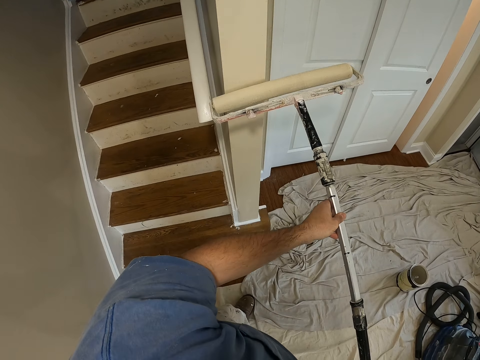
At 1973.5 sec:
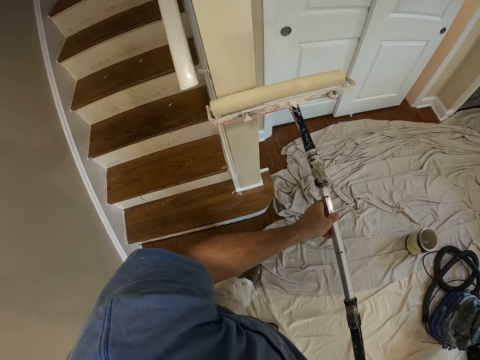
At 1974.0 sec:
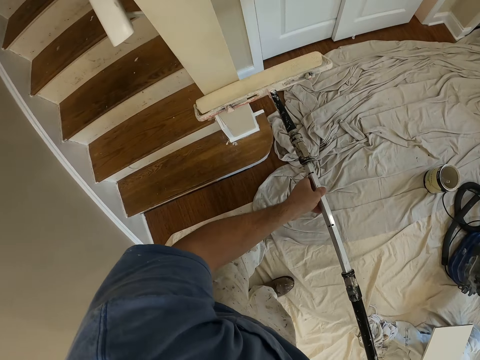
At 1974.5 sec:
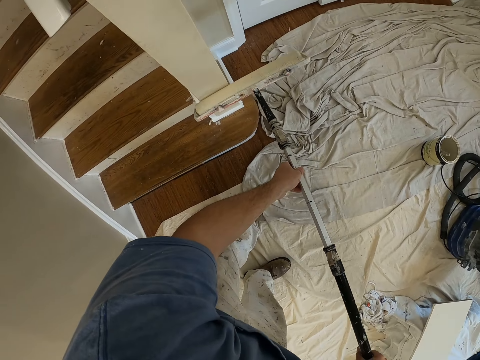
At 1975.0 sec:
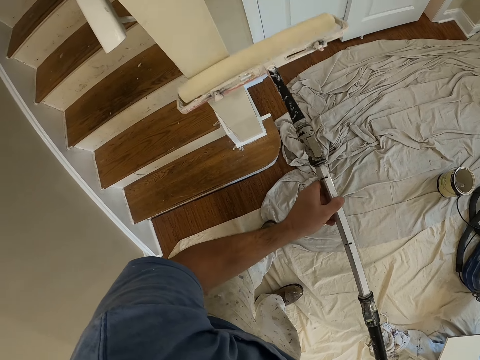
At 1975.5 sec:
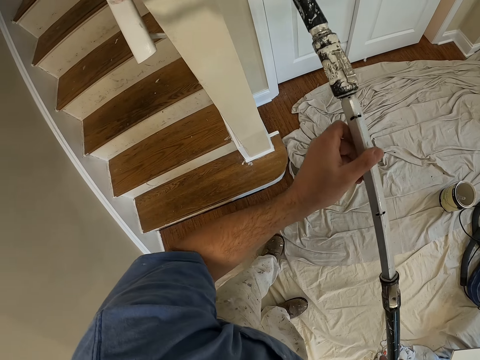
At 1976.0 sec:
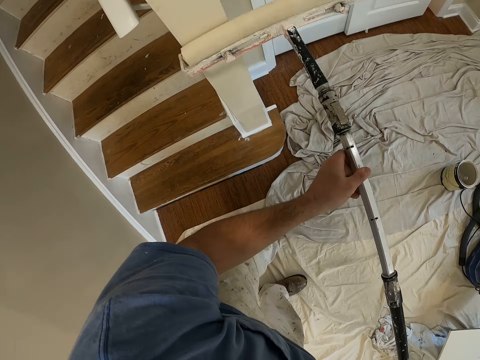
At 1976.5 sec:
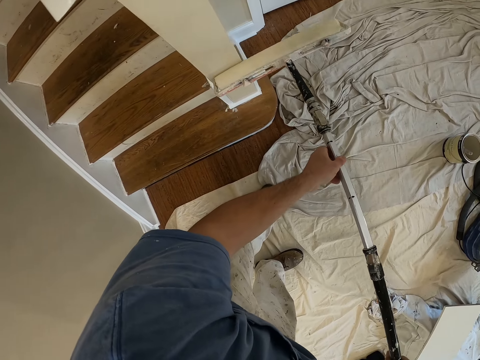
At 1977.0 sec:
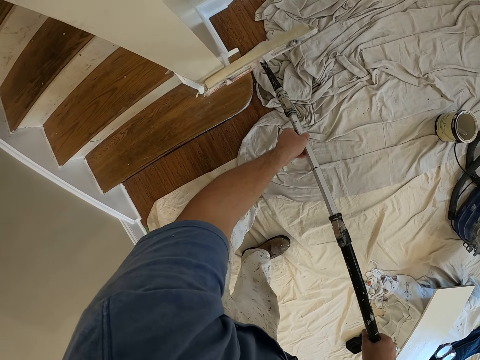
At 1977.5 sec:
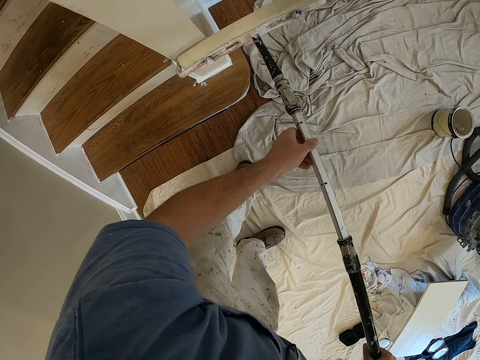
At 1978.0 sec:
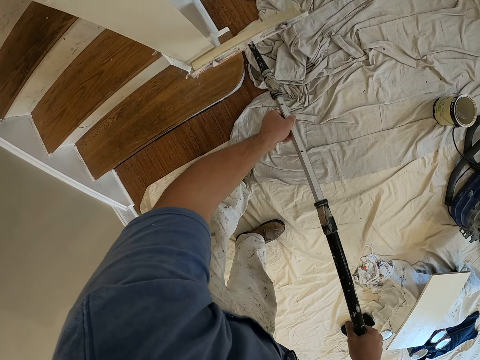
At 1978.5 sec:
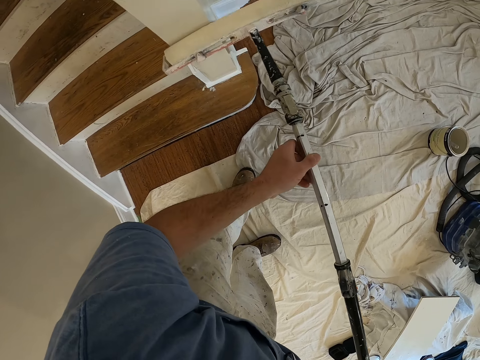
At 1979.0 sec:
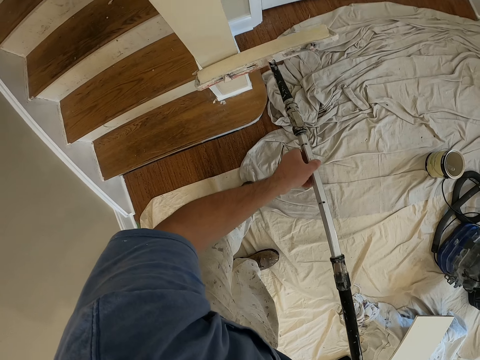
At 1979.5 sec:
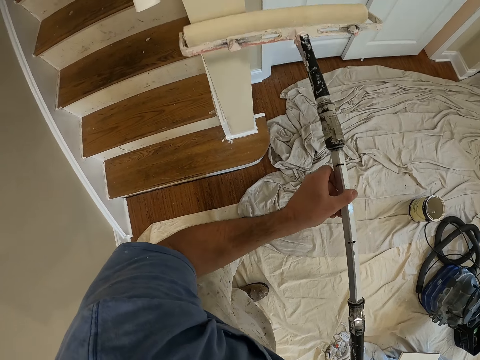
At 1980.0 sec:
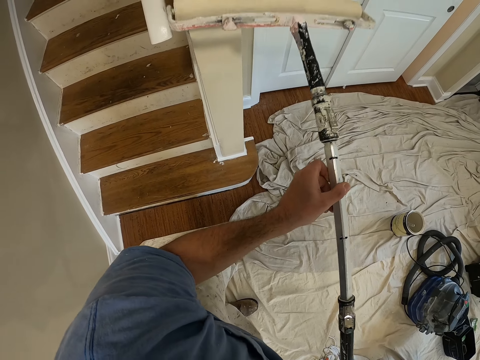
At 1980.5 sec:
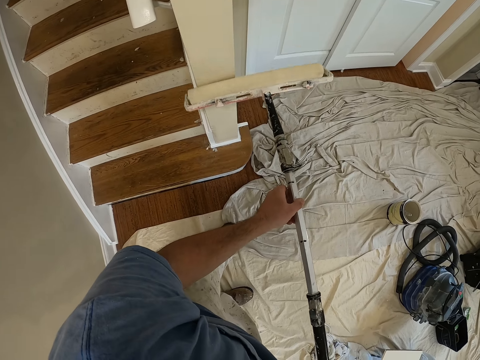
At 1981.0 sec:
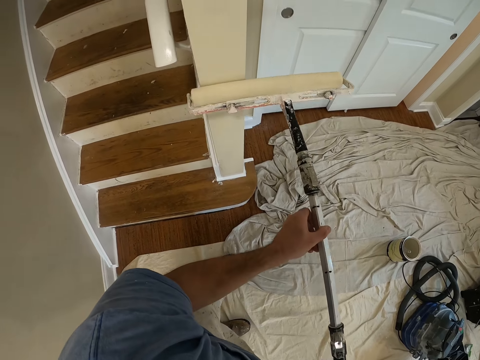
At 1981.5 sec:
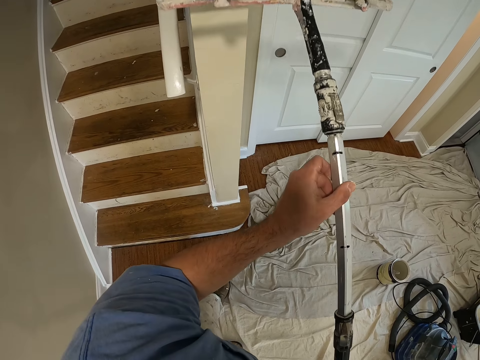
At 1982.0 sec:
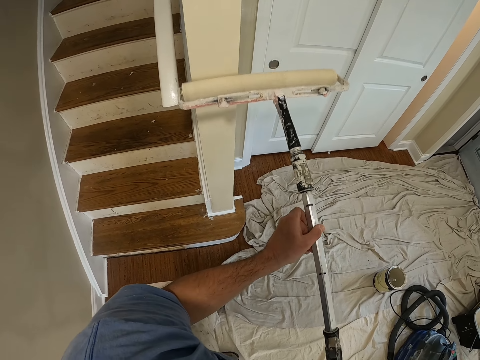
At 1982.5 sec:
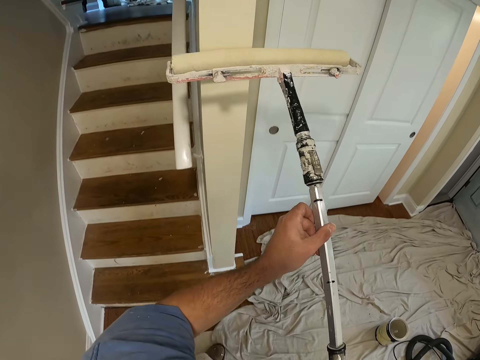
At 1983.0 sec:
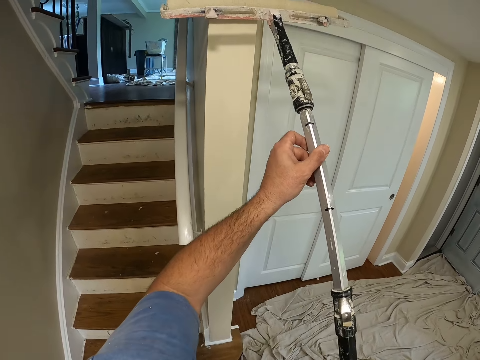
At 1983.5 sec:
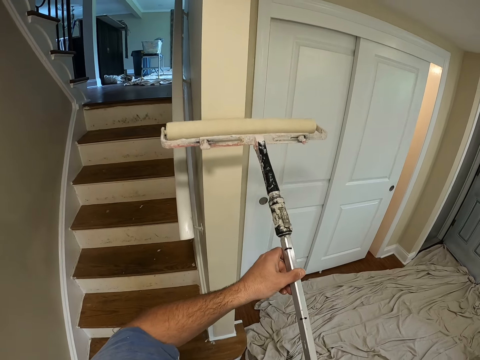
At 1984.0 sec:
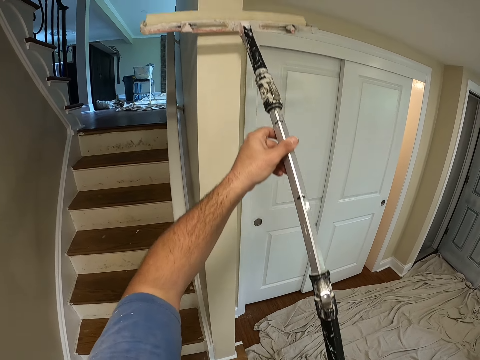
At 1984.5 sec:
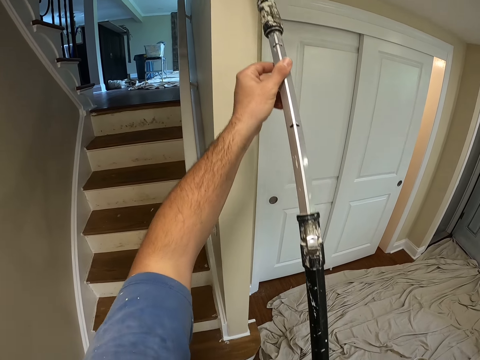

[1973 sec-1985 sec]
The camera wearer makes a step. They paint the wall with a roller brush.

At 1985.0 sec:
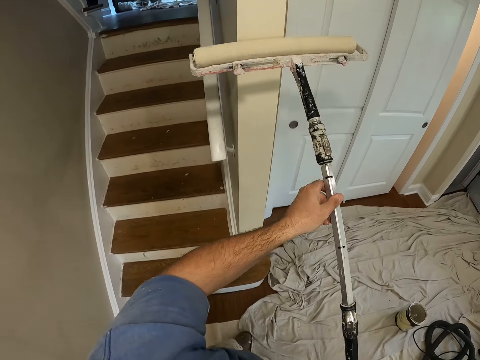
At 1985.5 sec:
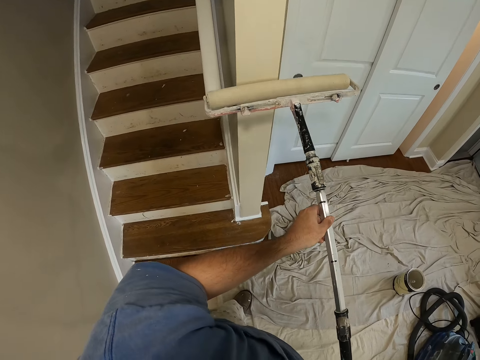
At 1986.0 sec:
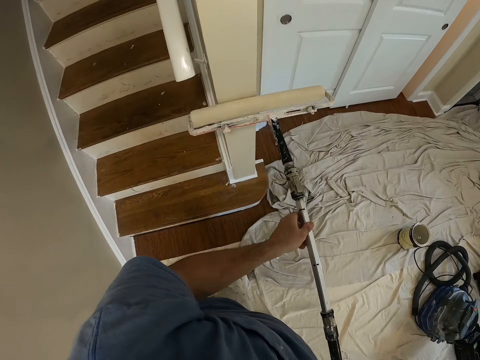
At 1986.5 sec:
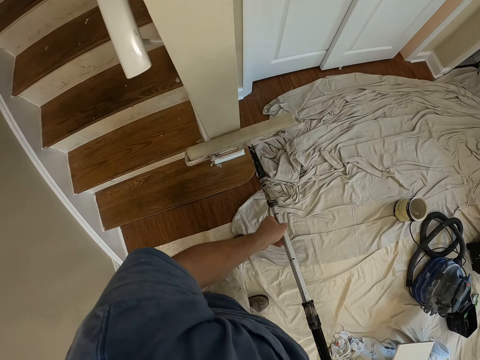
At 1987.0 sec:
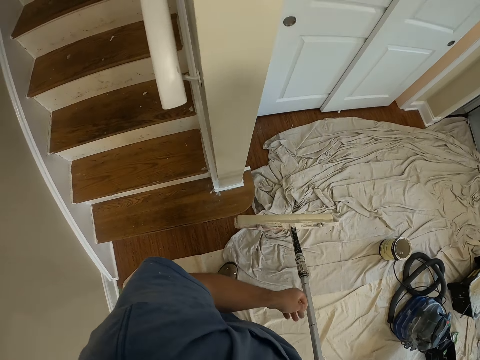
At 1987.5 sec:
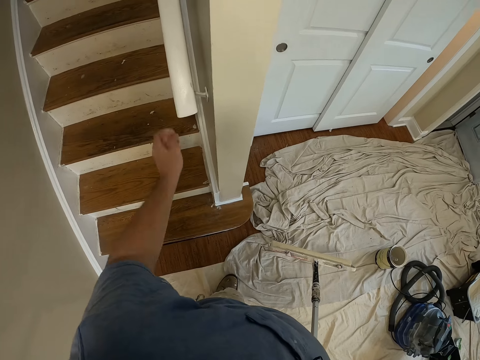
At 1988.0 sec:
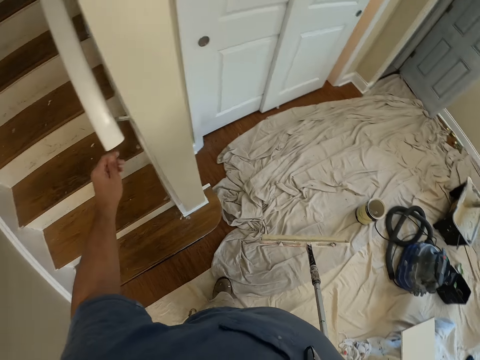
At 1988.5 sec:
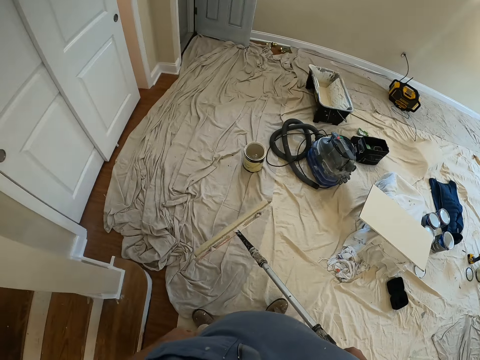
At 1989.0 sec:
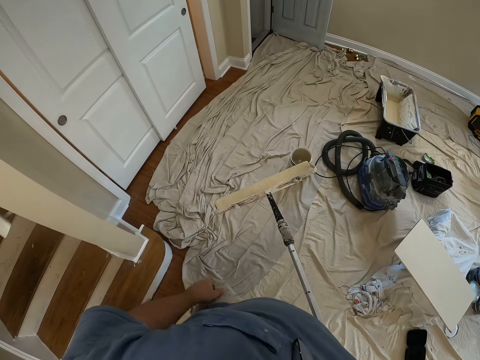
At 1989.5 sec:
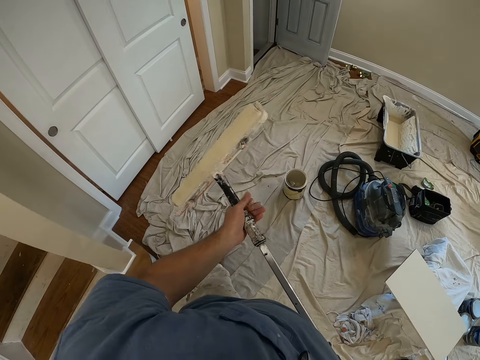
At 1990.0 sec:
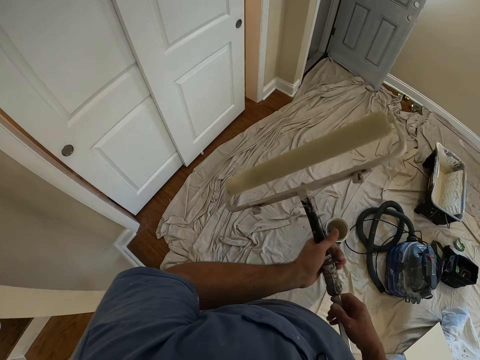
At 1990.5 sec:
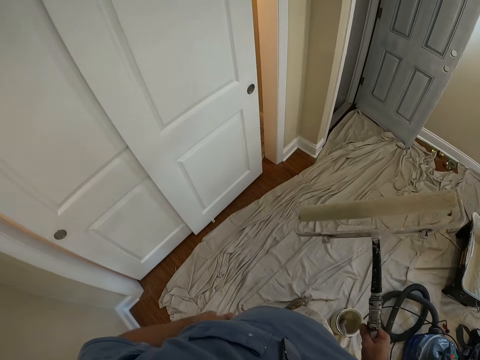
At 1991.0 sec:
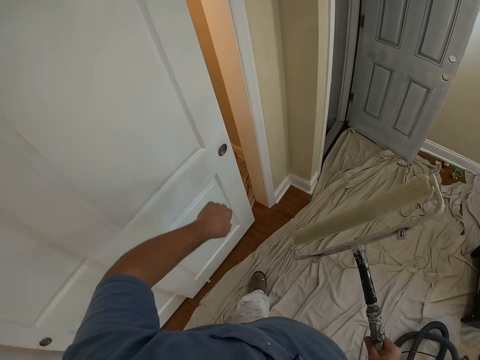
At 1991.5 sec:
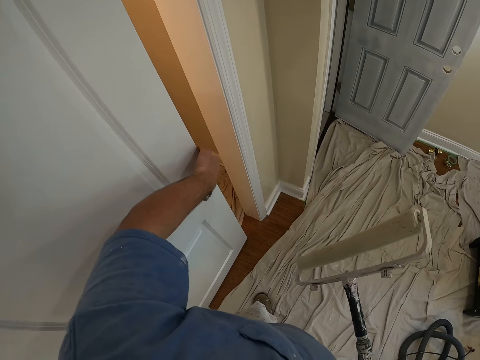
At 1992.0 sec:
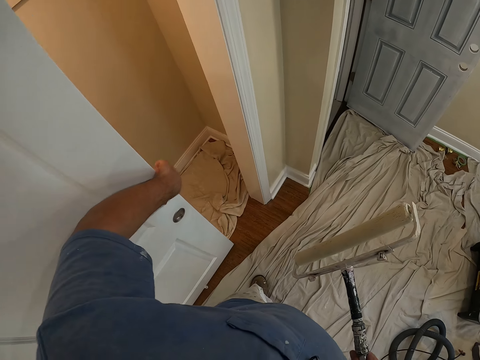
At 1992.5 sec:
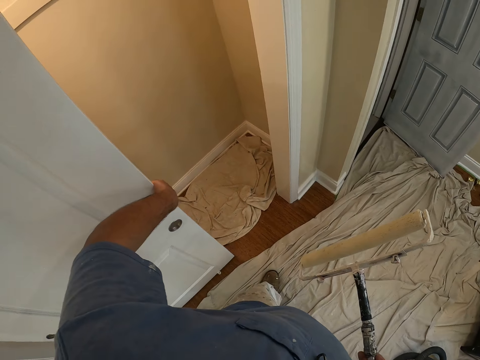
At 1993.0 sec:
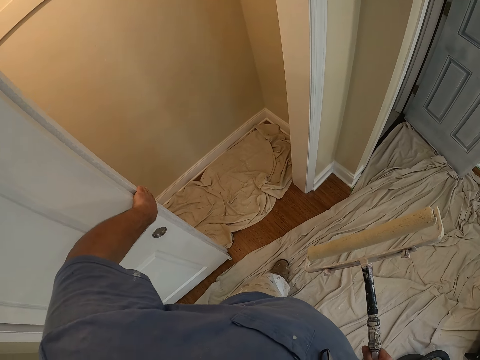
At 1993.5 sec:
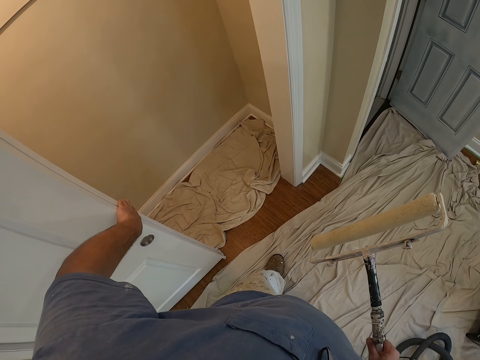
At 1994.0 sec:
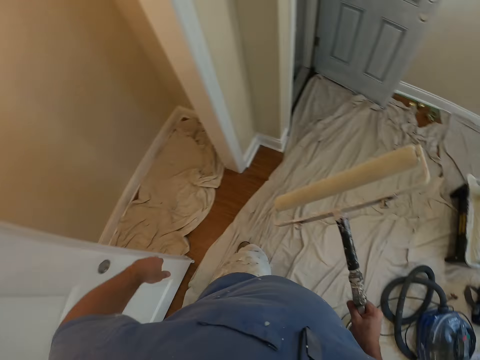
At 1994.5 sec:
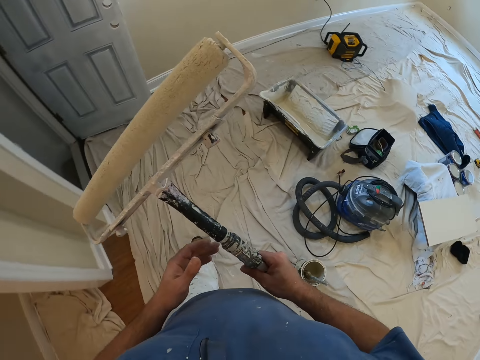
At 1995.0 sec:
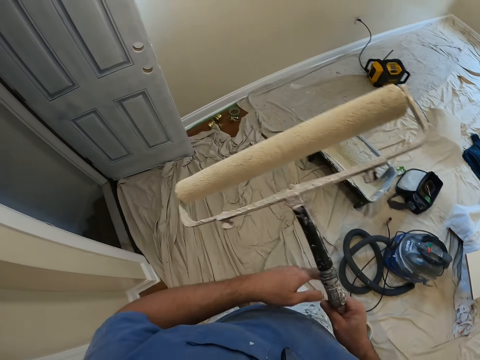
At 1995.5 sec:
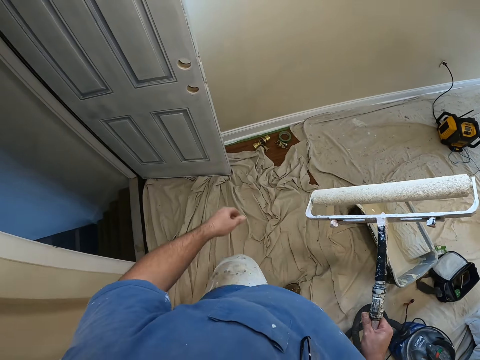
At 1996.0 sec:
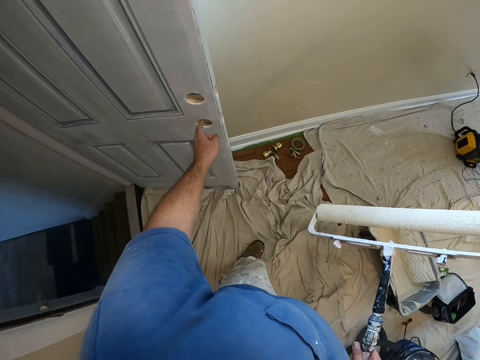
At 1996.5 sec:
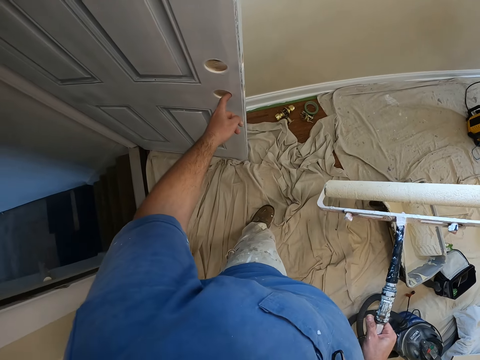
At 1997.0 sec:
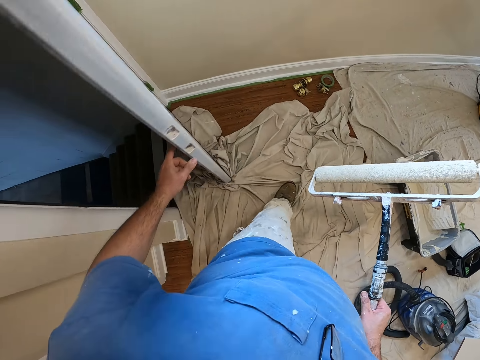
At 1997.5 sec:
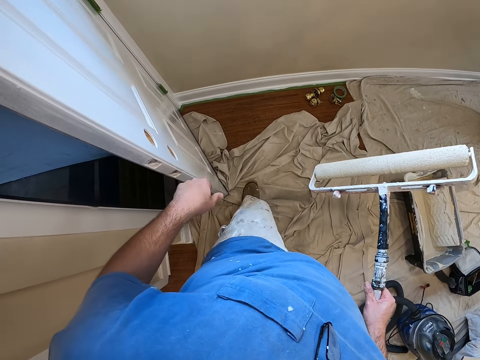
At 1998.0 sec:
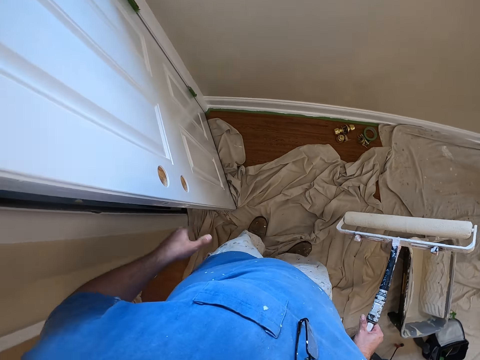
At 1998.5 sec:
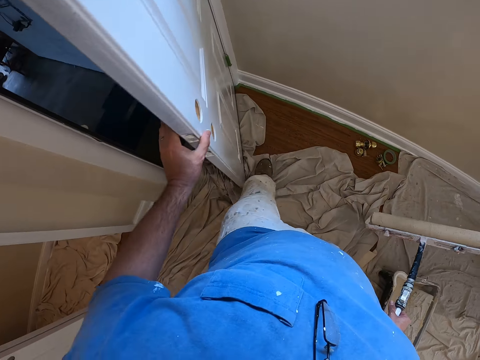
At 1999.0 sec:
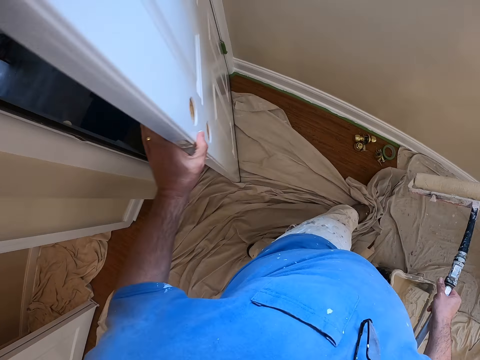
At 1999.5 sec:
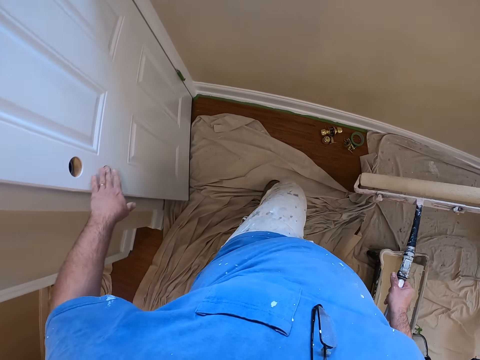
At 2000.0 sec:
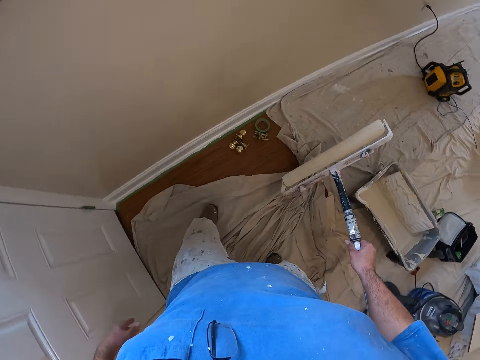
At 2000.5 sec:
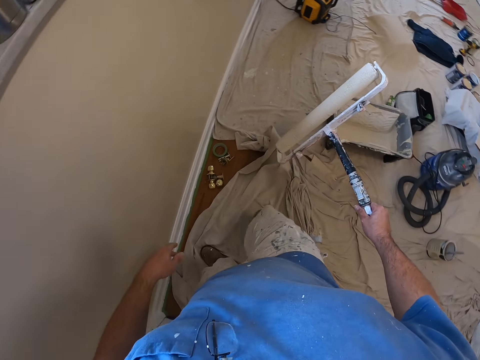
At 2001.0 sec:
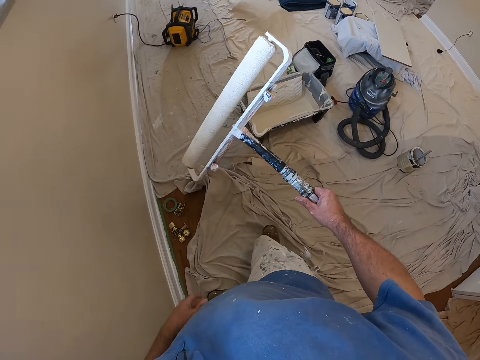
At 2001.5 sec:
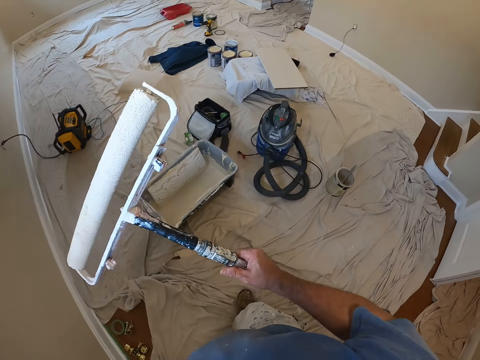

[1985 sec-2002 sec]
The camera wearer stops painting. They hold the roller brush with one hand. They touch the stair rail. They leave the stair rail. They make a step. They hold the roller brush with one hand. They make a step. They touch the roller brush with both hands. They hold the roller brush with one hand. They walk around. They open the door. They walk around. They touch the roller brush with both hands. They let go of the roller brush from one hand. They walk around. They touch the door. They close the door with the left hand. They make a step. They move a cloth on the floor with the left foot. They open the door. They close the door. They push the cloth on the floor with the leg. They make a step. They hold the roller brush.
